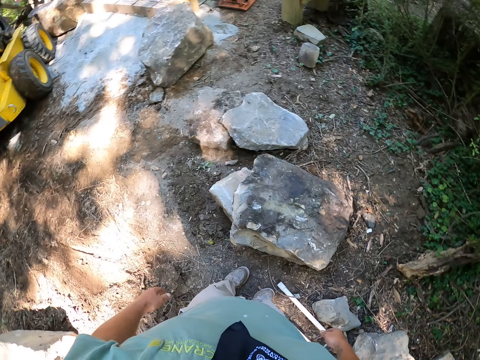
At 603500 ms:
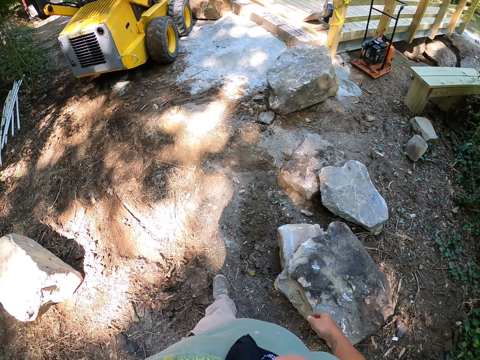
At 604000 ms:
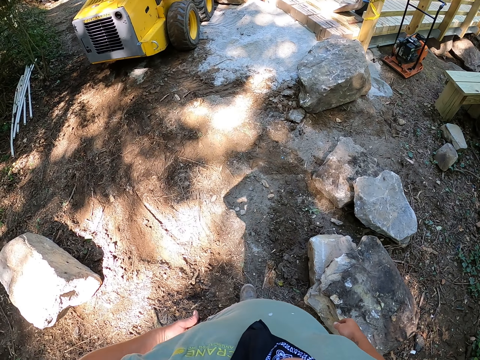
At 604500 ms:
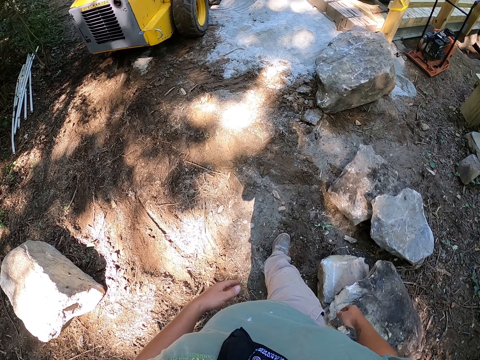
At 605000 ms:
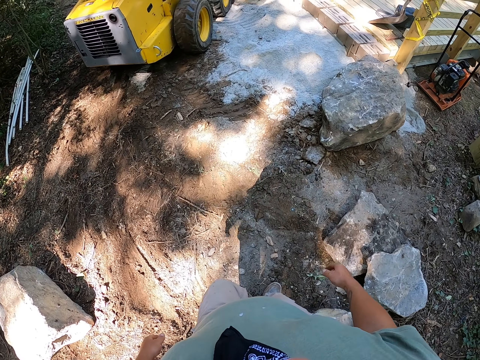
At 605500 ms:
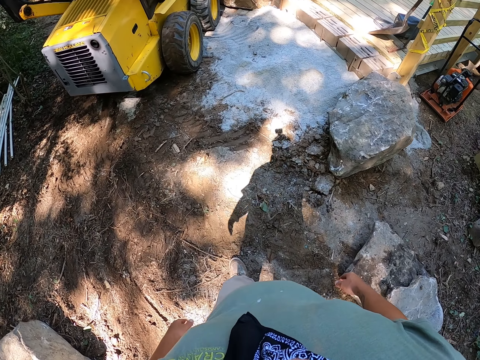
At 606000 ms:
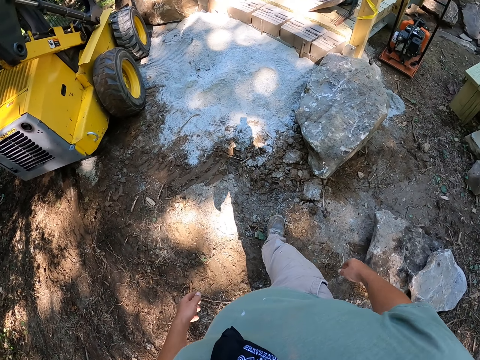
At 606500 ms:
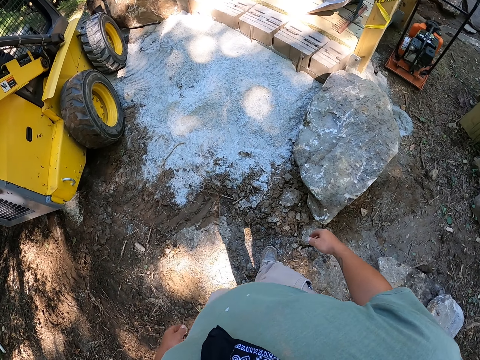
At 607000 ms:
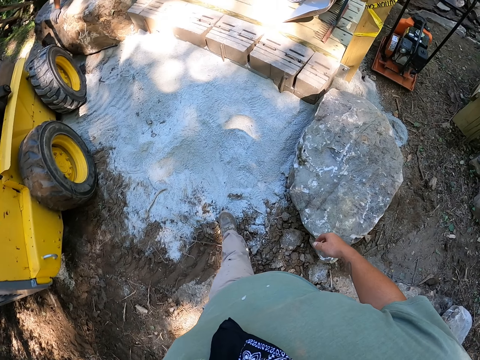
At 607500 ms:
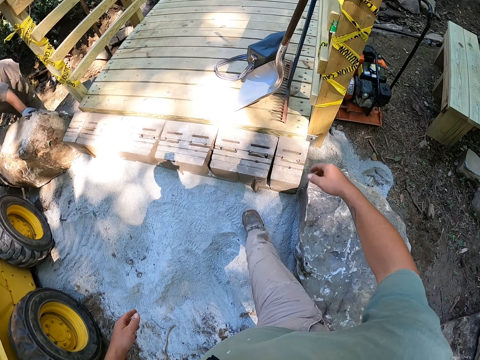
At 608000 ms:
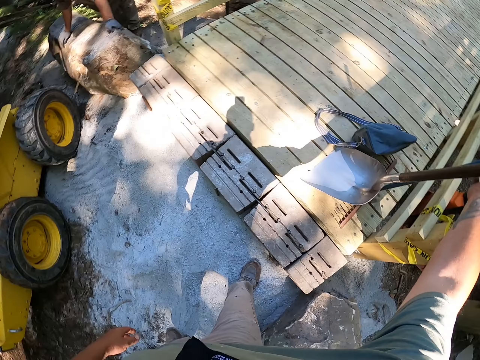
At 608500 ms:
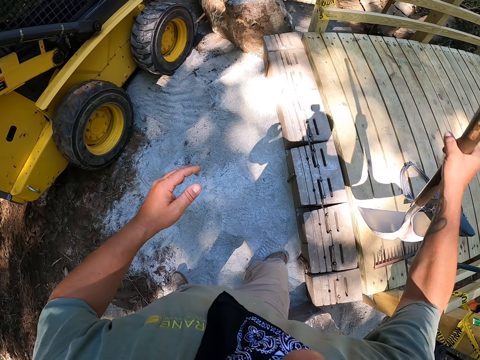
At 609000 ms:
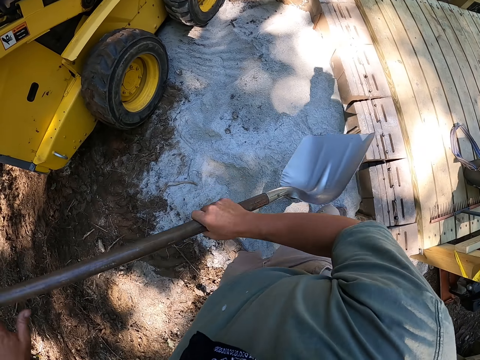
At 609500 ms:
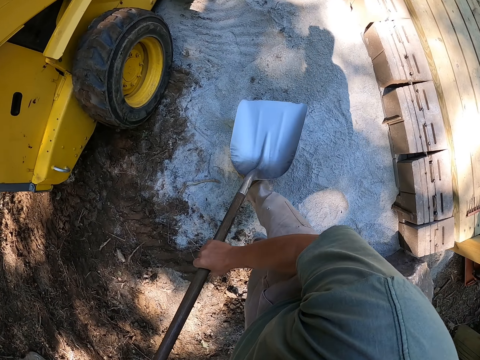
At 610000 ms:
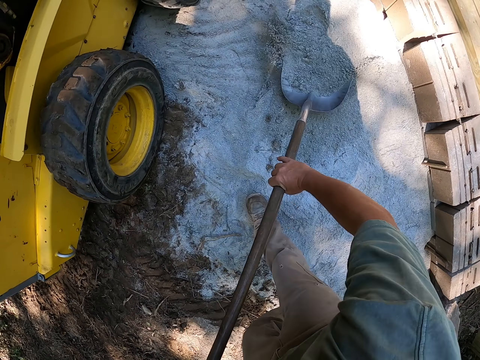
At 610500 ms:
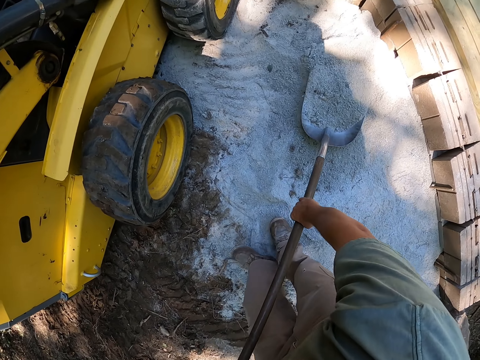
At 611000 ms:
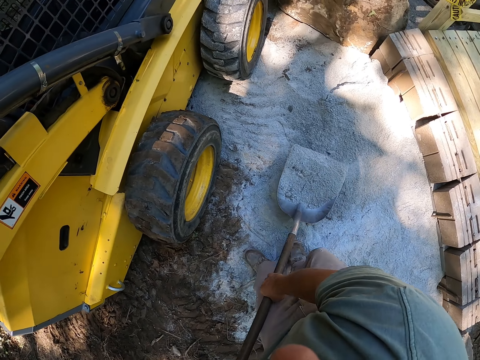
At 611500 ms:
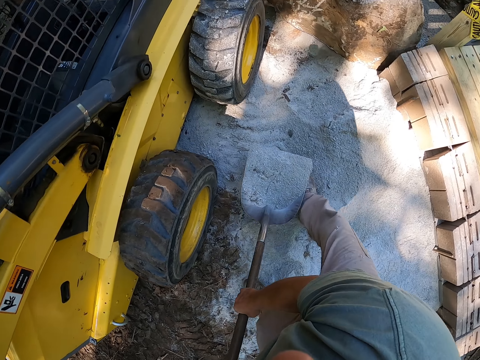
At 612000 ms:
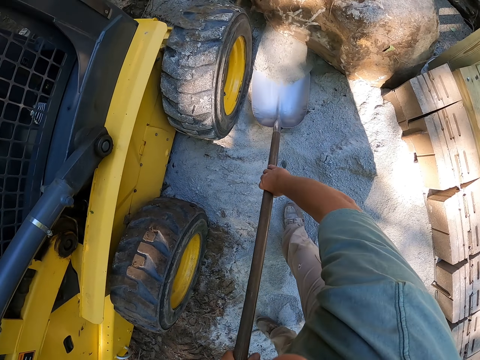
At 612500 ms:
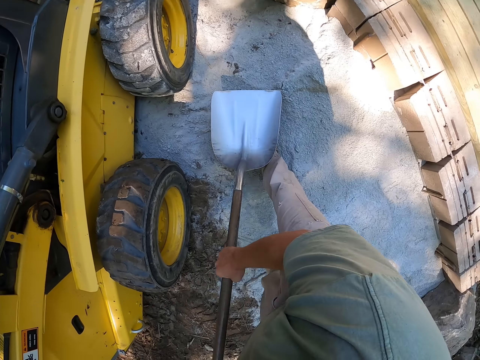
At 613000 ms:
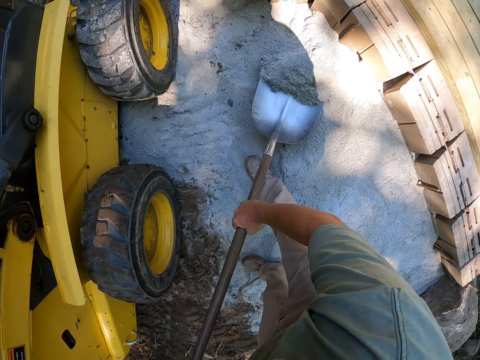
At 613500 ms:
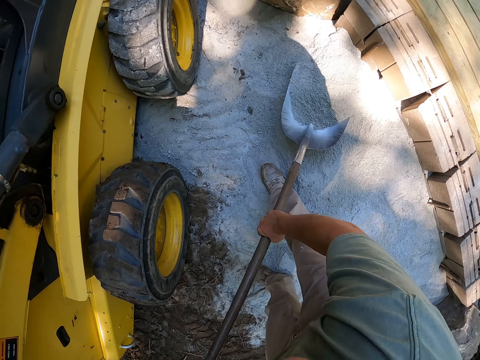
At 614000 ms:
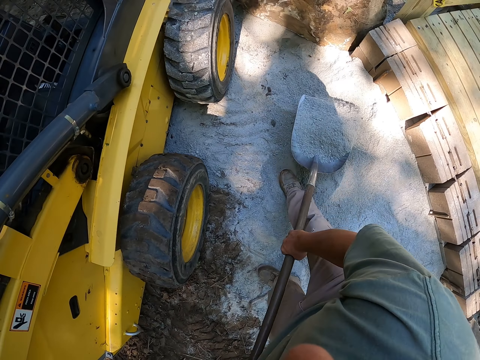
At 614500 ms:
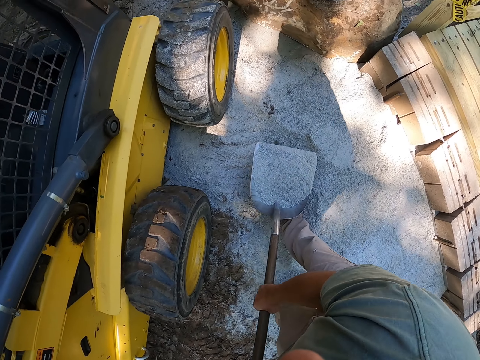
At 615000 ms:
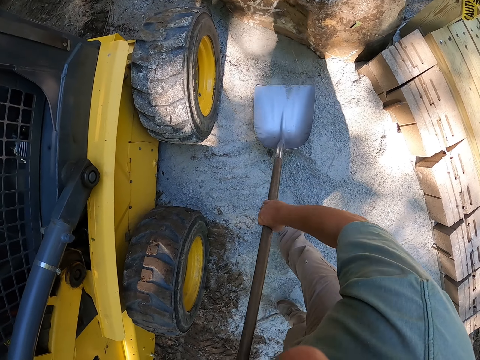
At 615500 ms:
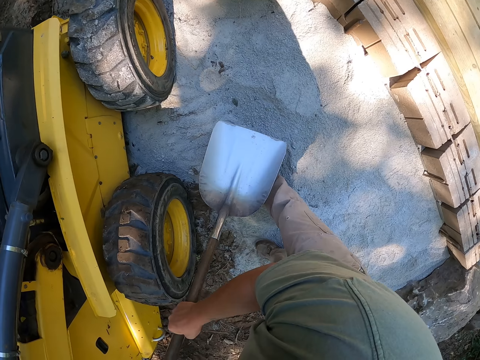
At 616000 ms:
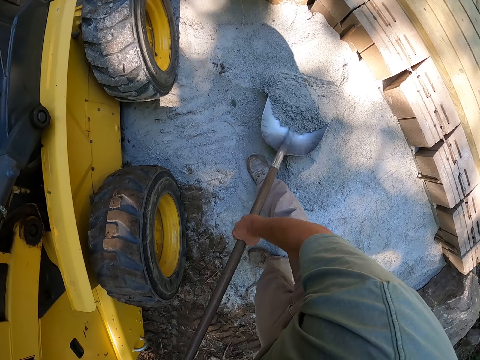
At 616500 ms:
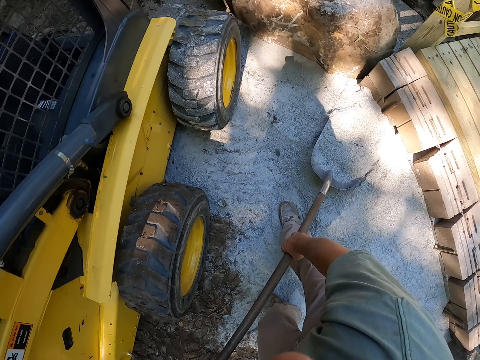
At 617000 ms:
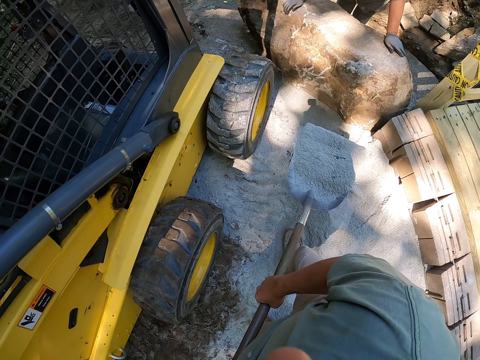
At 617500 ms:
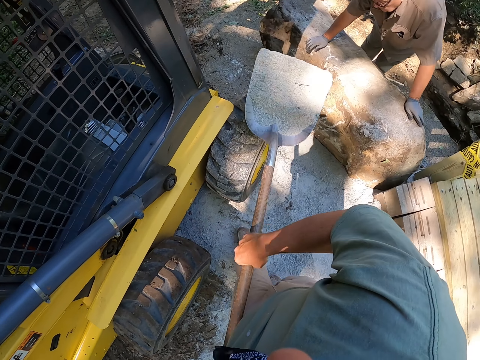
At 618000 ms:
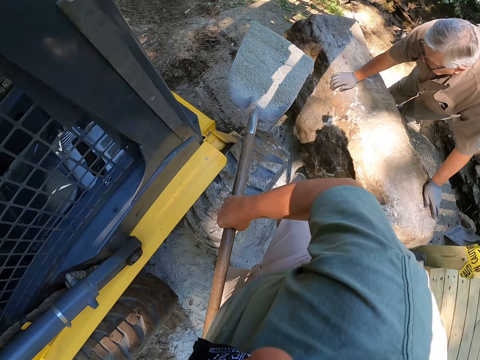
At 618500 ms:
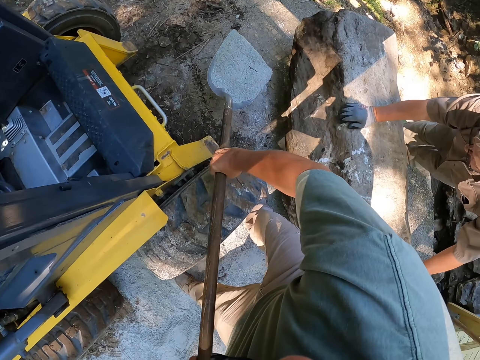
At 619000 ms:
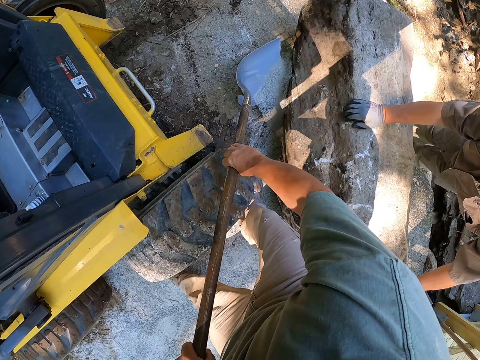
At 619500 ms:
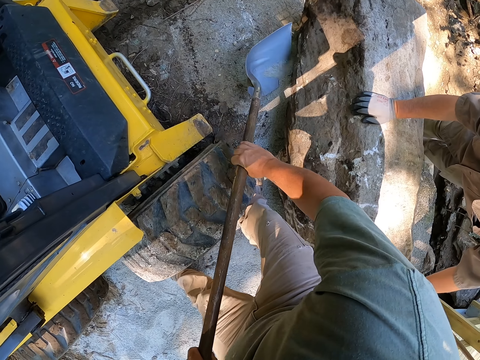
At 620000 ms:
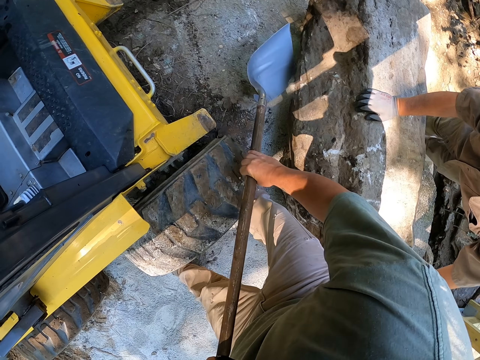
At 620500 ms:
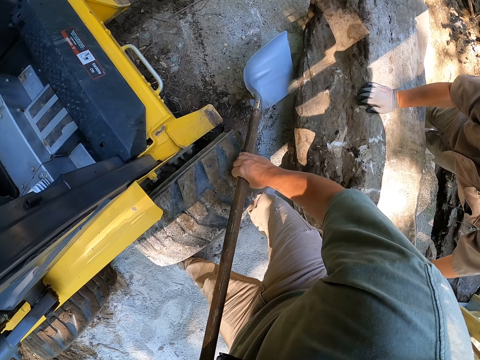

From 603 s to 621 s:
The camera wearer walks around. They pick up a spade. They scoop ballast or sand on the ground. They pour the sand. They throw the ballast under the rock. They scoop the sand. They pour the sand. They scoop the sand. They walk towards a rock. They pour the sand.

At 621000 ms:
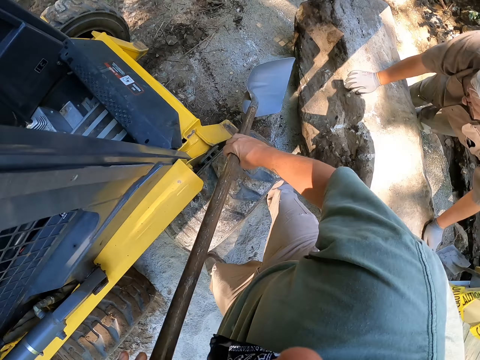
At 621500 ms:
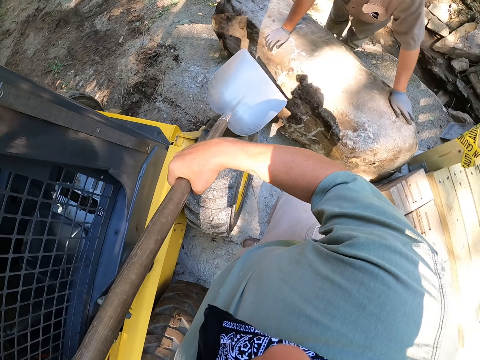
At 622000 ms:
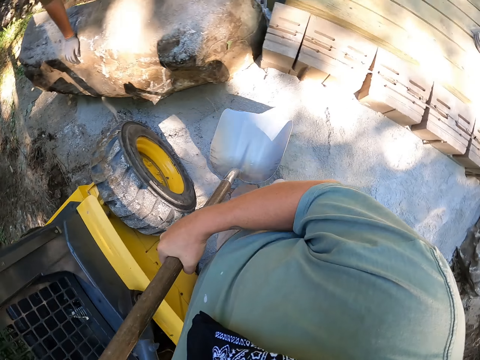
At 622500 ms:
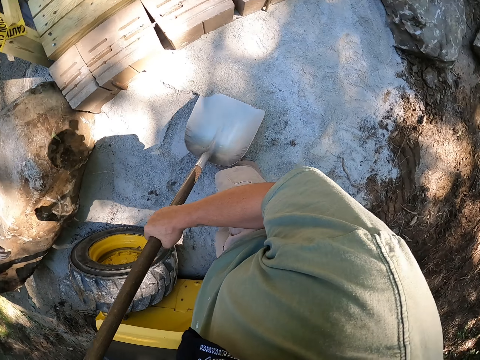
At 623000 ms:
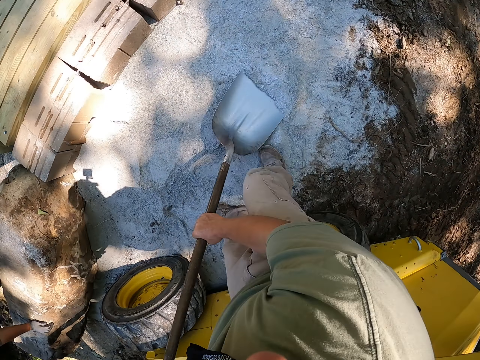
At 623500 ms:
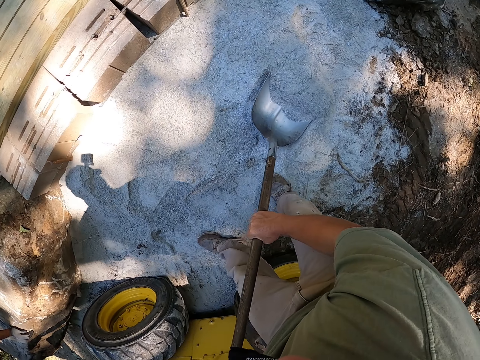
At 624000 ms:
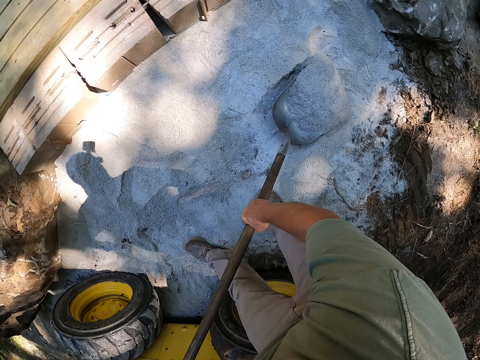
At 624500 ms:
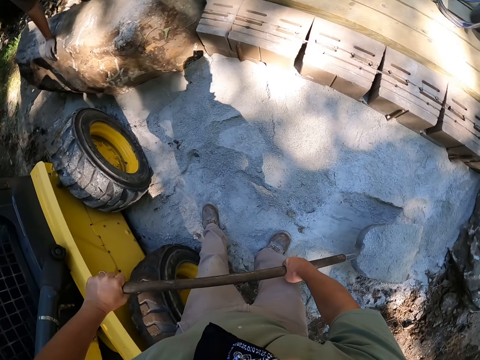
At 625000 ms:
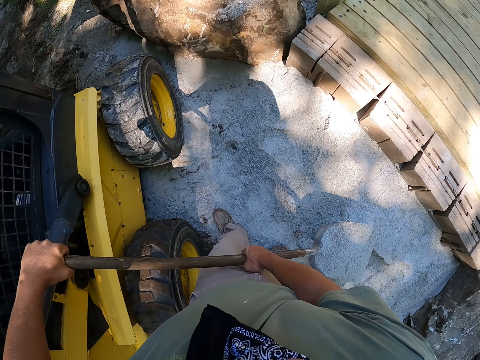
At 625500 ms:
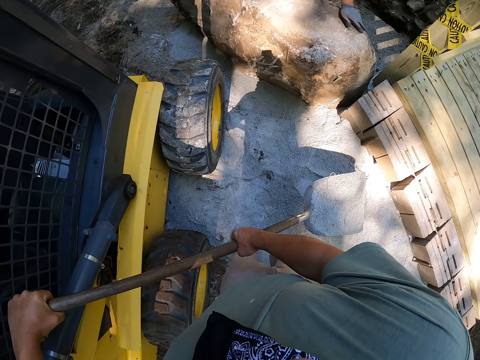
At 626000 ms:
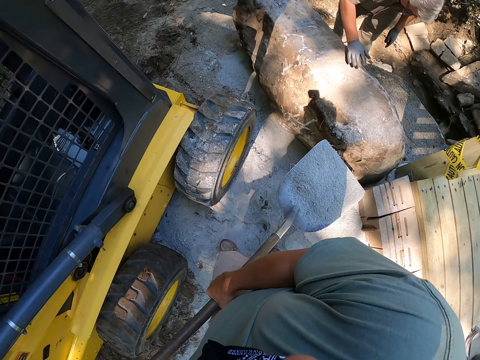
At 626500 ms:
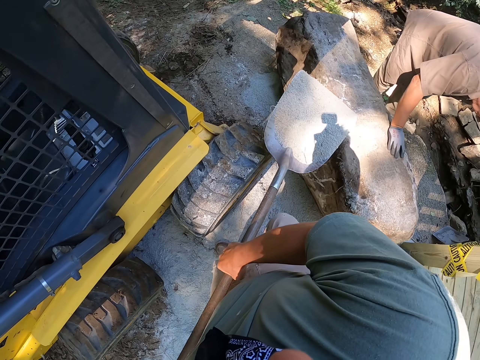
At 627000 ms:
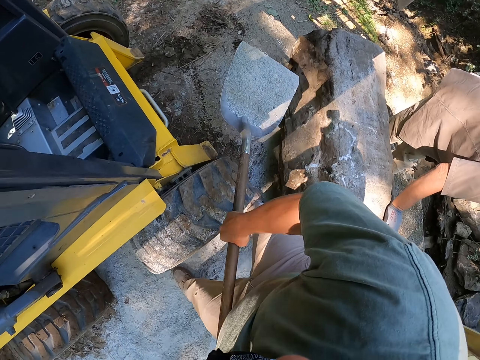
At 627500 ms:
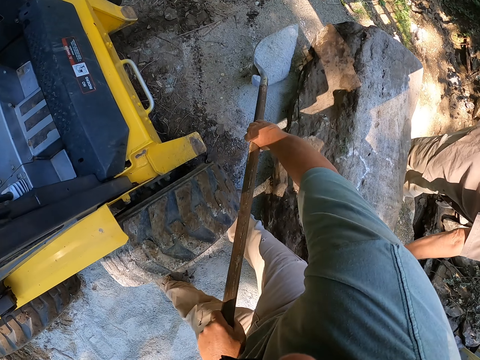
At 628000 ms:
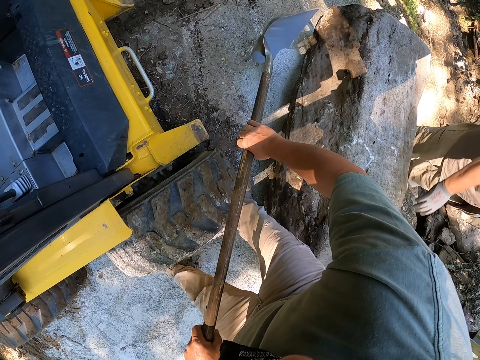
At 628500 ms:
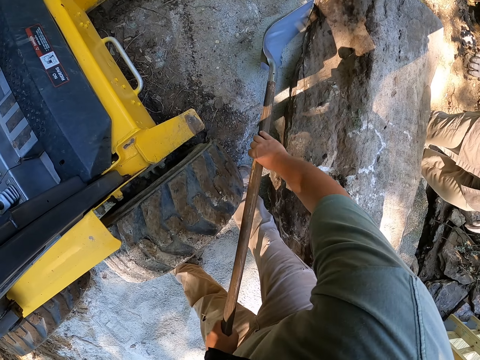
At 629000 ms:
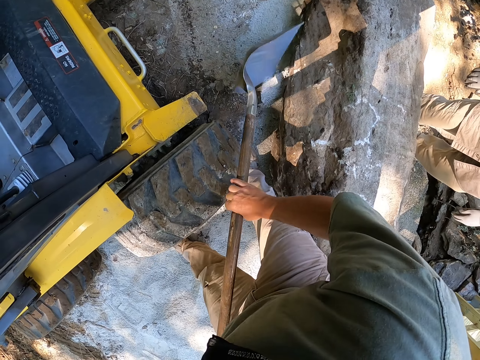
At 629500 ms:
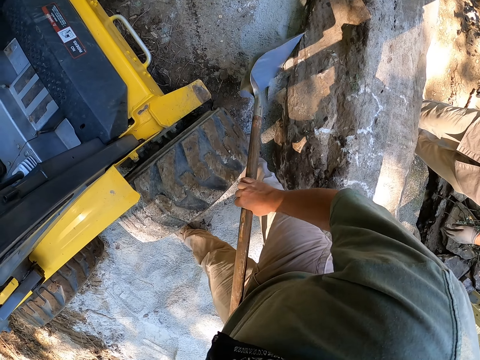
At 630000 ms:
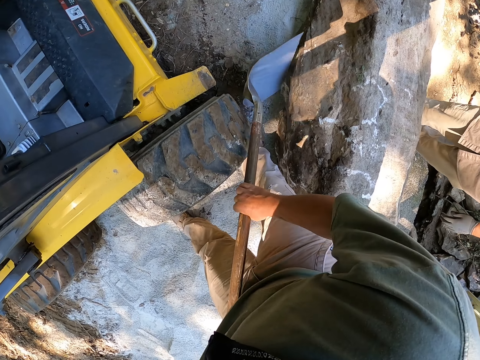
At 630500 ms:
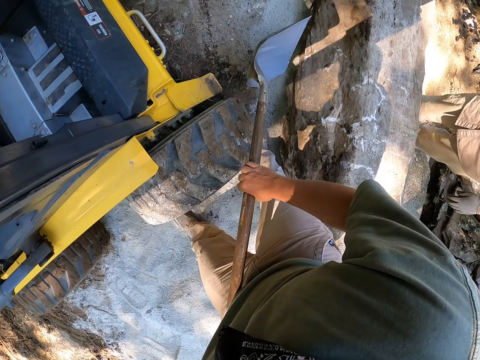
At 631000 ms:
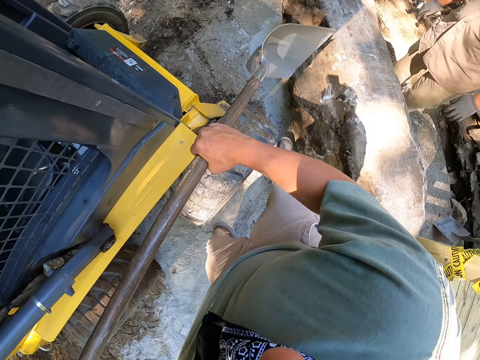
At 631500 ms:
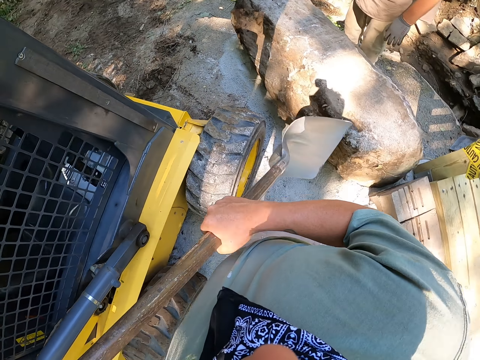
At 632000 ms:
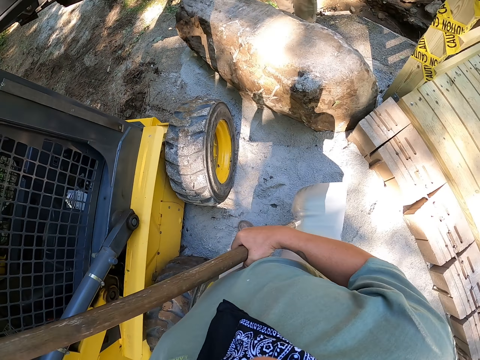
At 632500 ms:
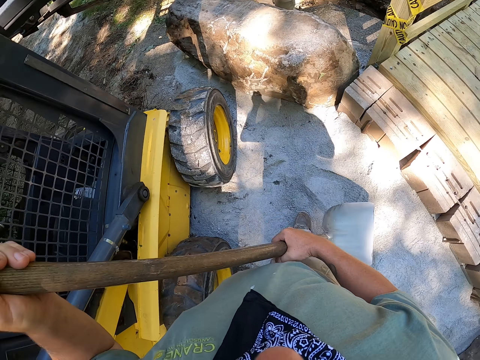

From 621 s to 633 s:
The camera wearer turns around. They scoop sand. They turn around. They pour the sand. They level the sand. They move backwards.
